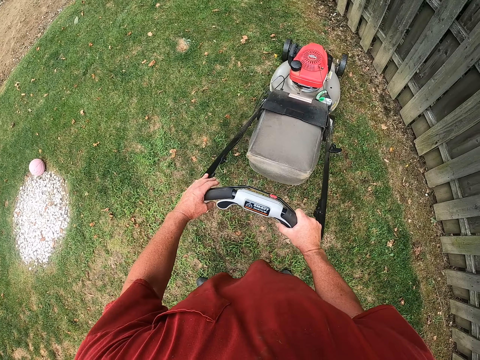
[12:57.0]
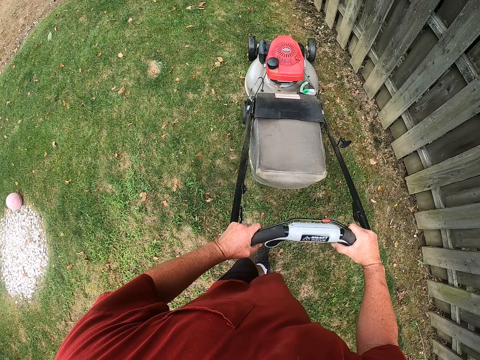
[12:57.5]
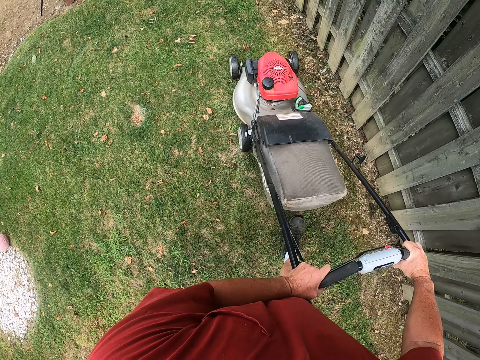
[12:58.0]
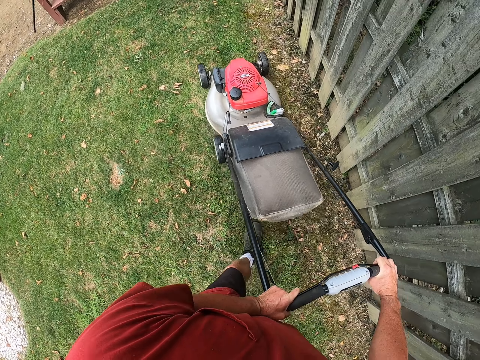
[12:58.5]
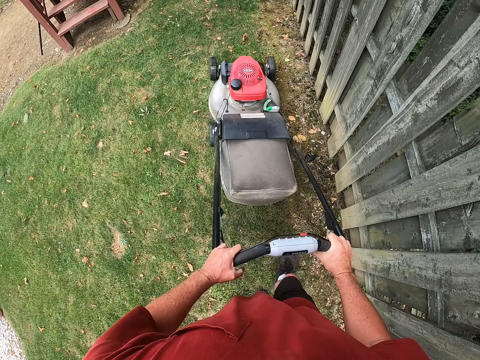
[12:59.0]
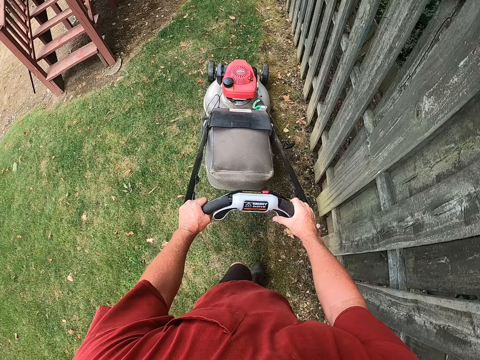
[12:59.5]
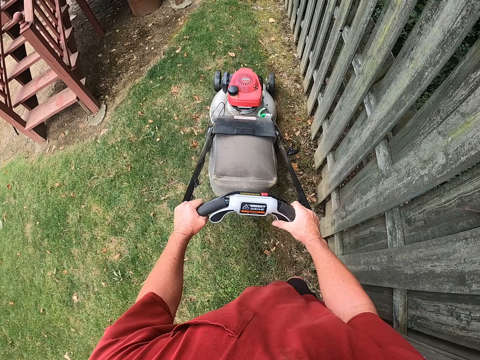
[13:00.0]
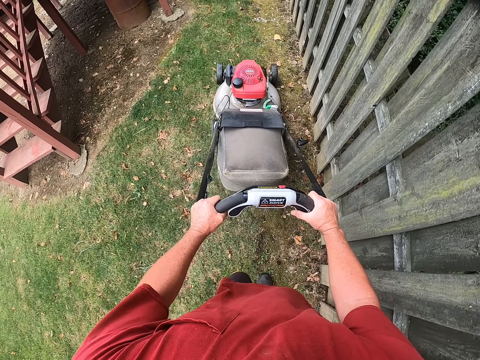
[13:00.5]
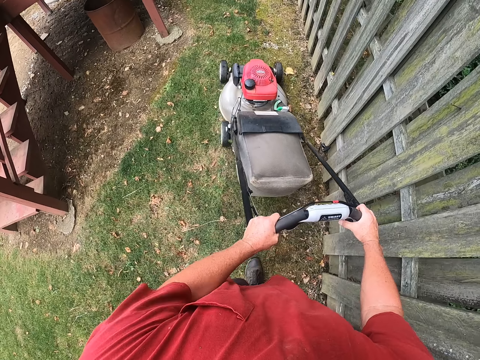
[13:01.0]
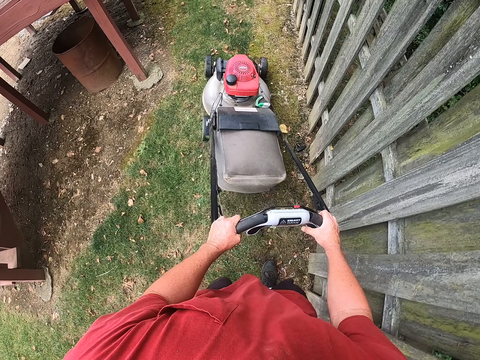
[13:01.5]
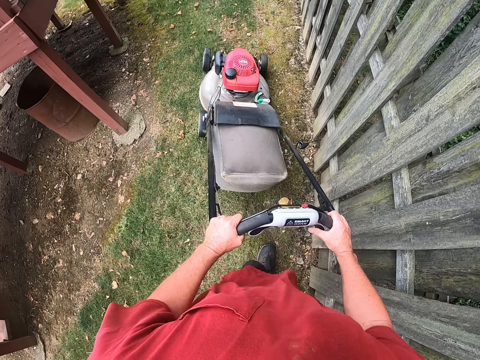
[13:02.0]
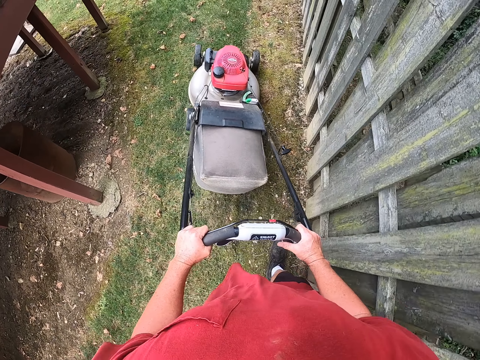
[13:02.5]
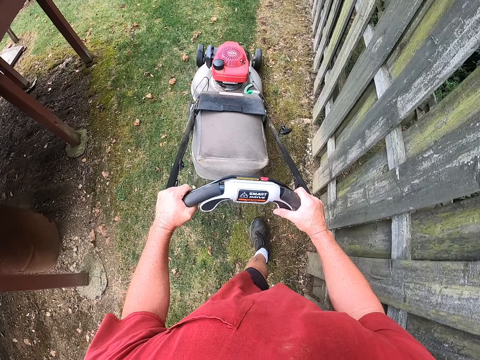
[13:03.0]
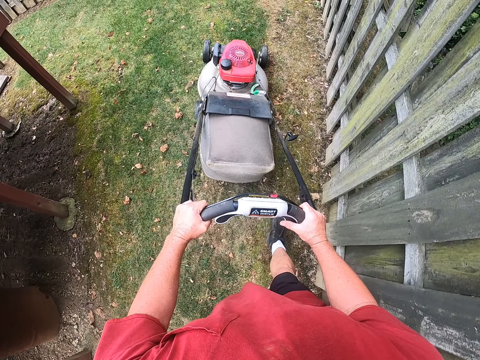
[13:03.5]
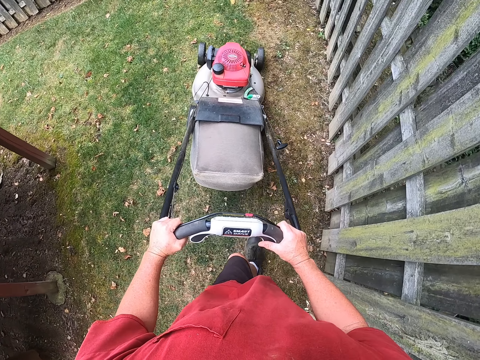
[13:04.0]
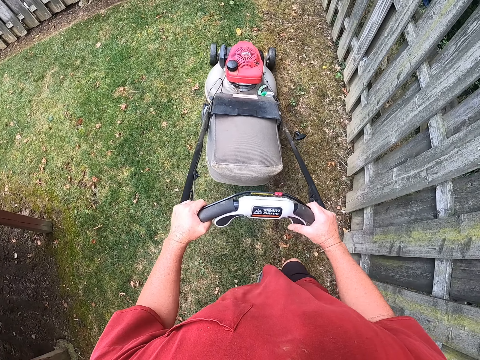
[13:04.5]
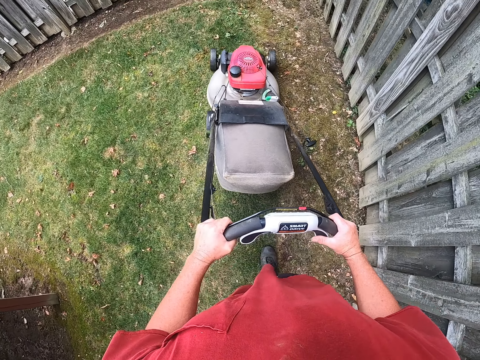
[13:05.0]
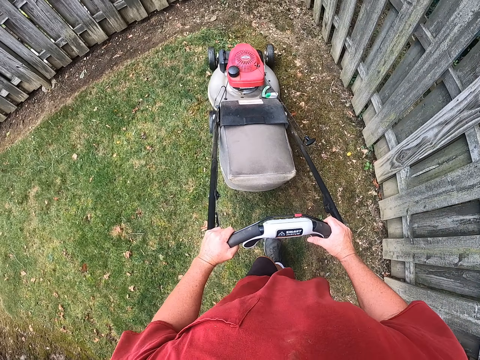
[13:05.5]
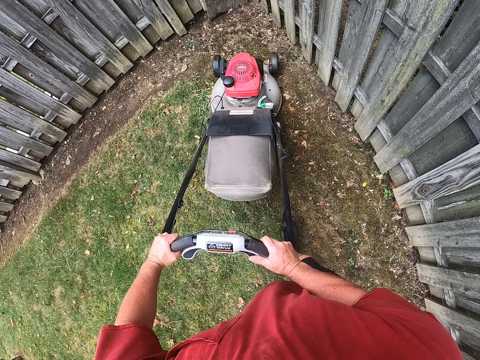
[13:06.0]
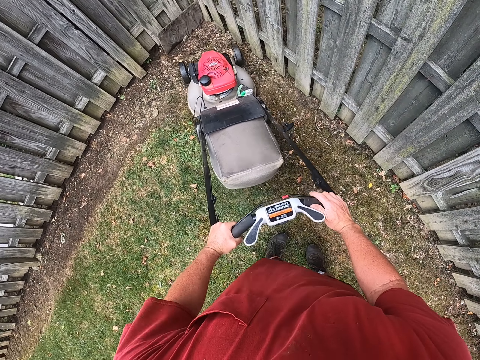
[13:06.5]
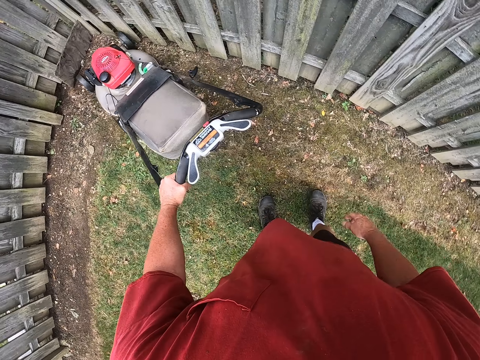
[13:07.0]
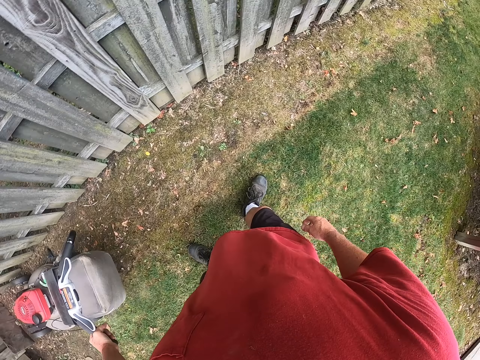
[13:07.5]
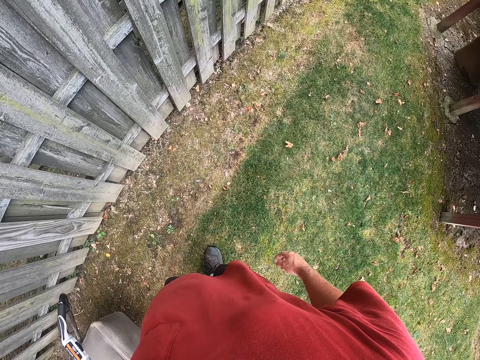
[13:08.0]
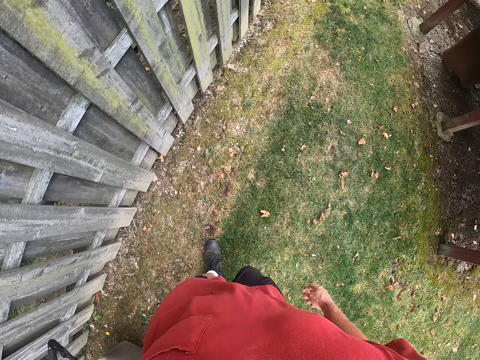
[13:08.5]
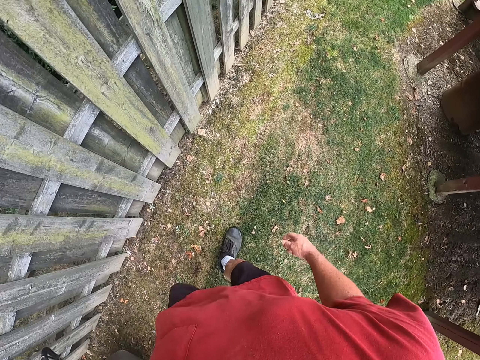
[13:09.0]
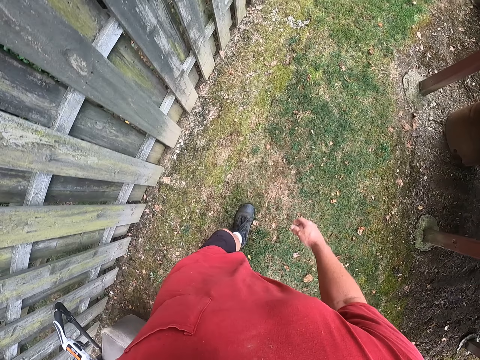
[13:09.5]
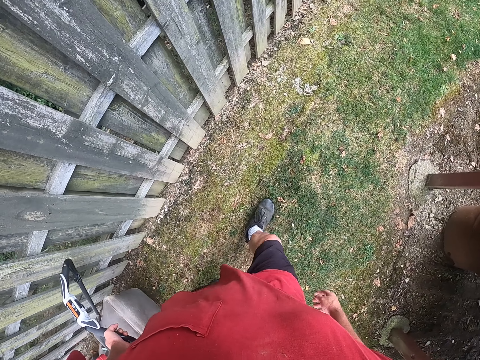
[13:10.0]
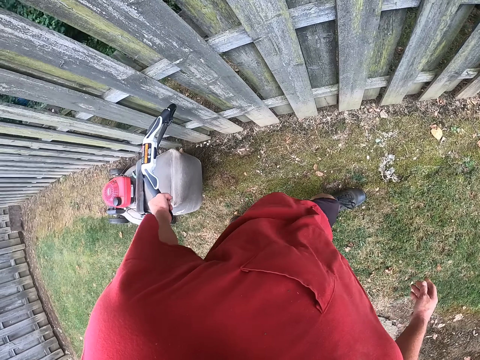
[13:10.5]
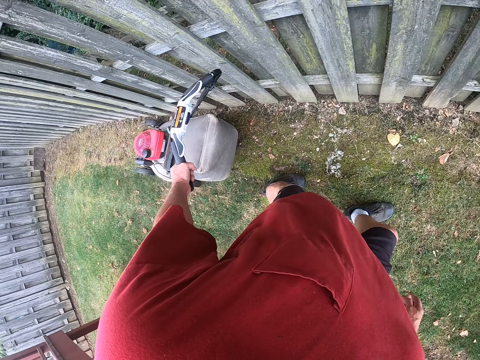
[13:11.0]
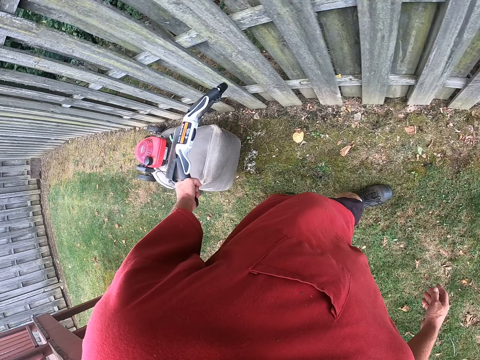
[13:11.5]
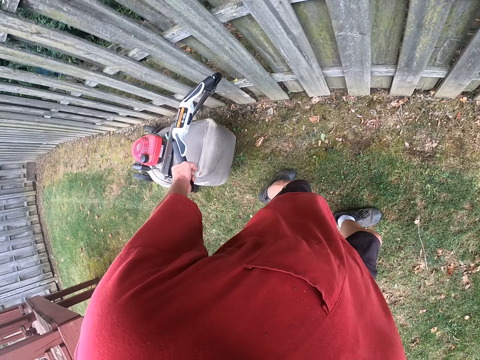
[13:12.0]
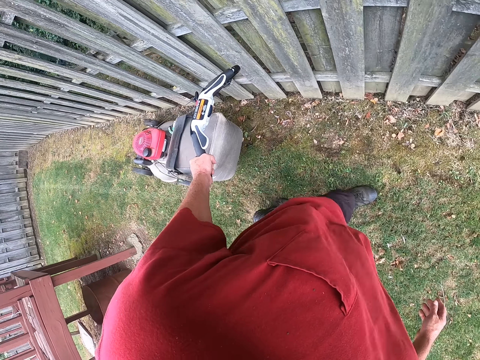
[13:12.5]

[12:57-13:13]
The camera wearer cuts the grass with the lawnmower. They pull the lawnmower.

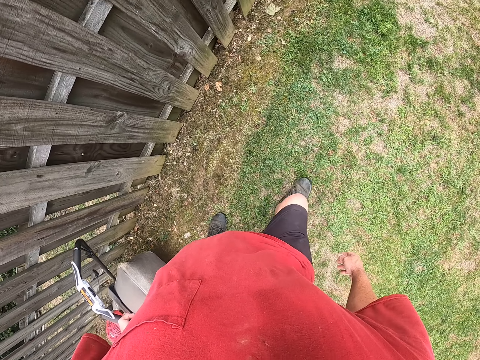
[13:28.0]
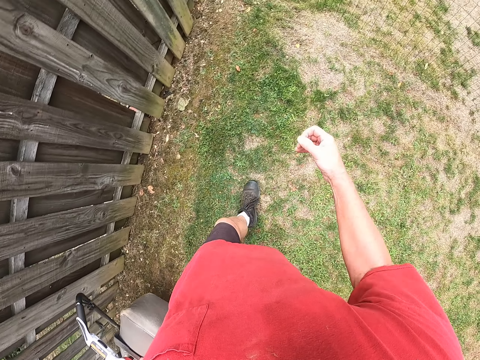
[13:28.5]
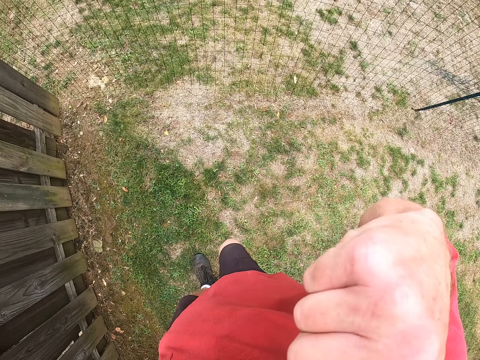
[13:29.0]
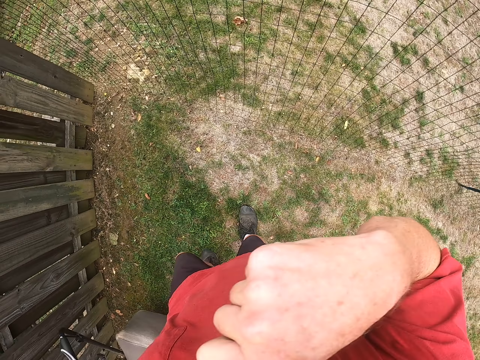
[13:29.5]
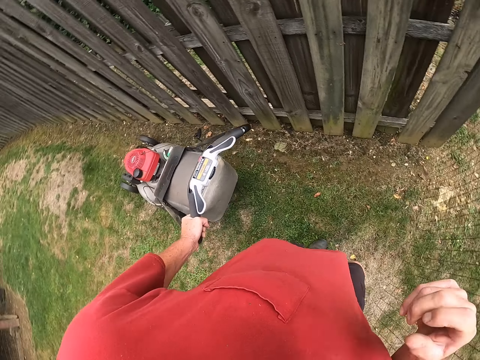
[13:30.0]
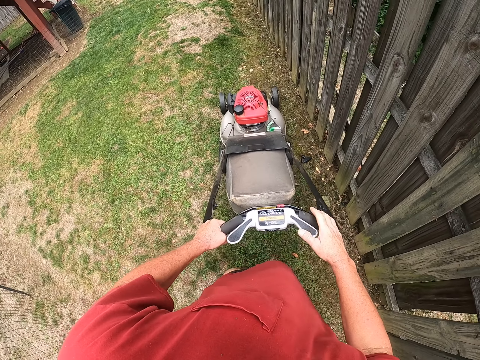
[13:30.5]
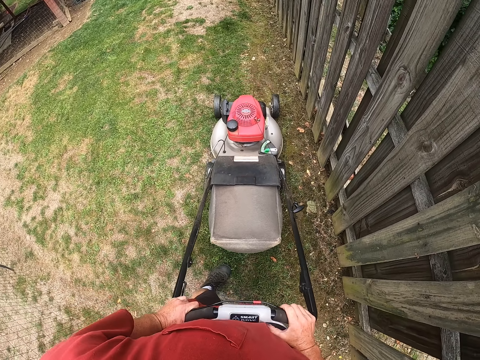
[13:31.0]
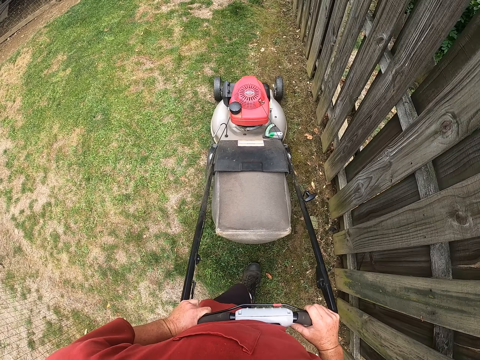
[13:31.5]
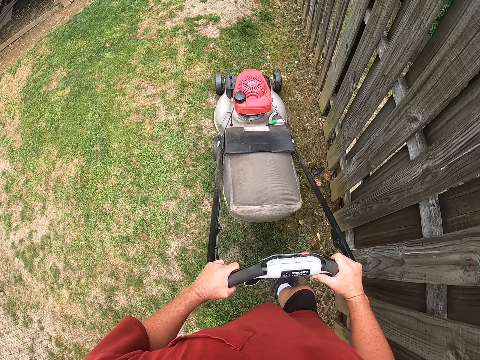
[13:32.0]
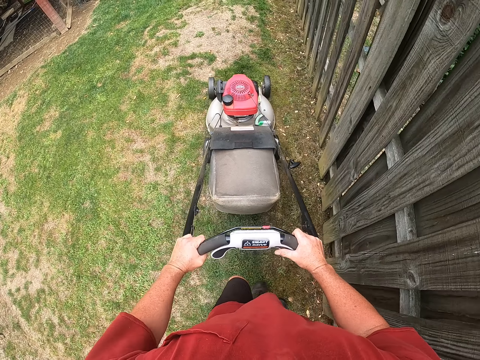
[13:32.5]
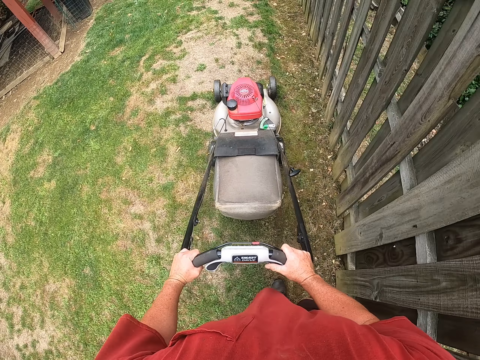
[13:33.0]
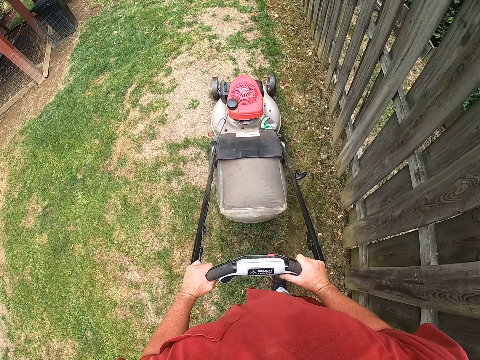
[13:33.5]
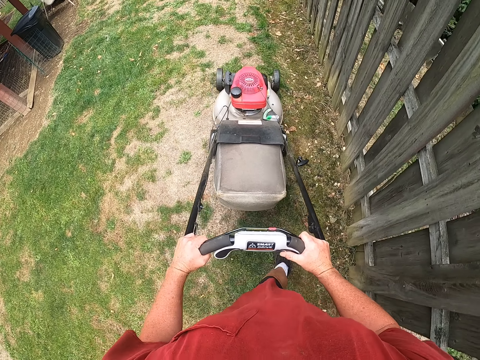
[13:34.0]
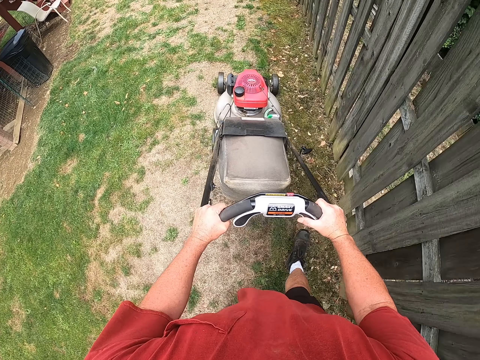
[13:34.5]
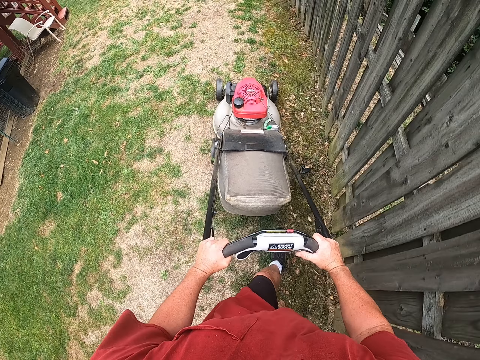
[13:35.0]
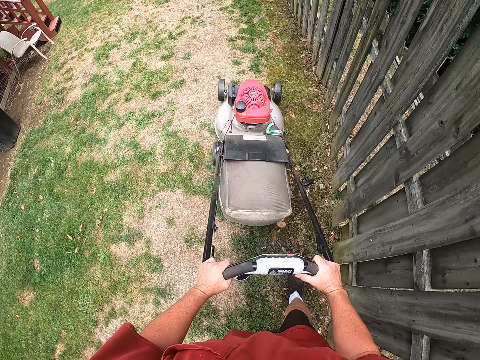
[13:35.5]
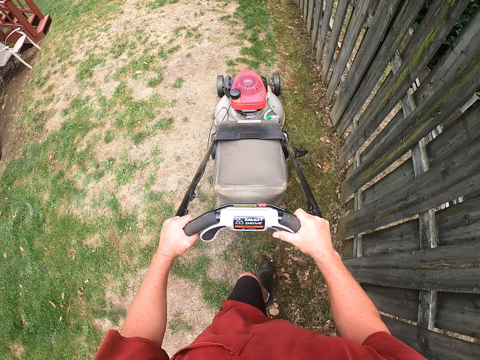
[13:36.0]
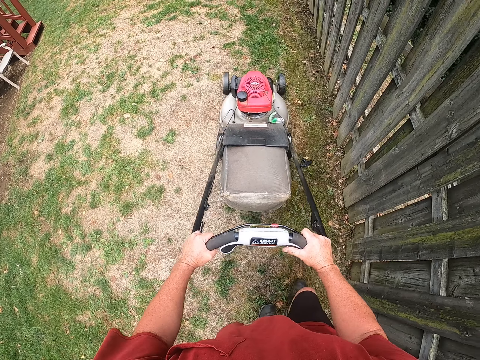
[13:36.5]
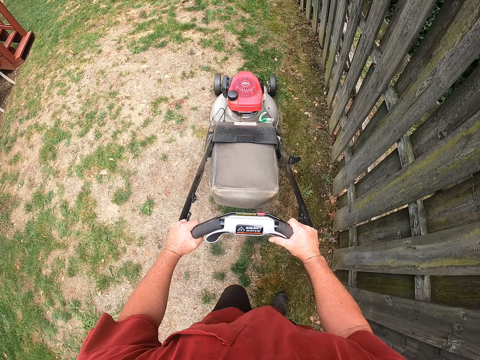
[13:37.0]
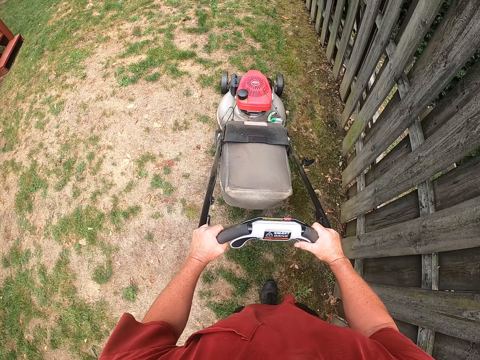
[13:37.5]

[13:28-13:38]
The camera wearer touches his face. He raises the right hand towards something. He withdraws the left hand from something. He cuts the grass with the lawnmower.
